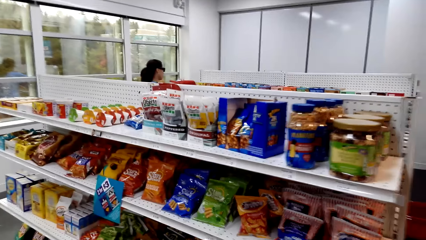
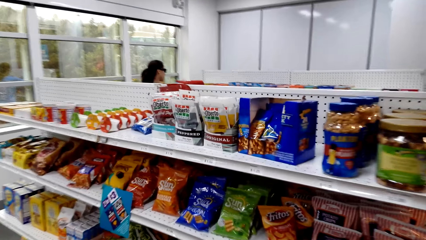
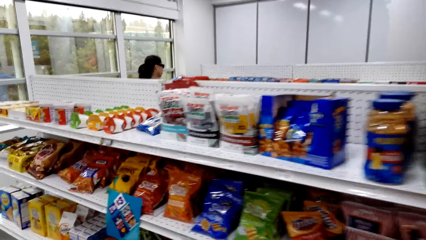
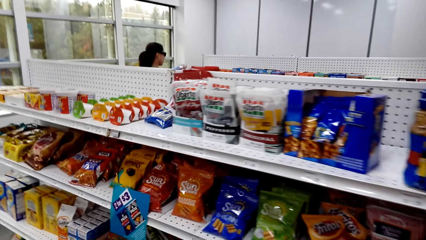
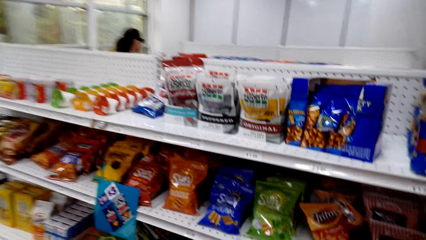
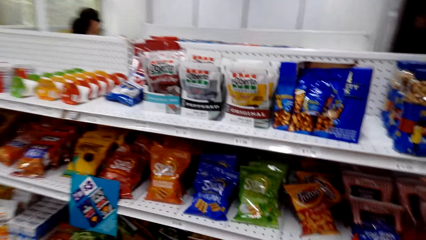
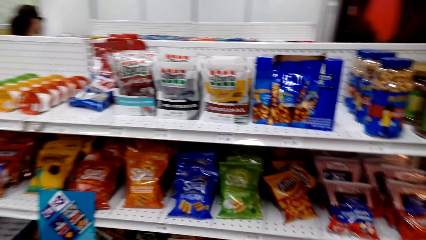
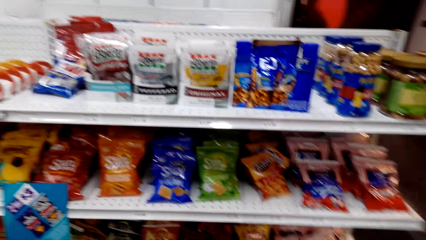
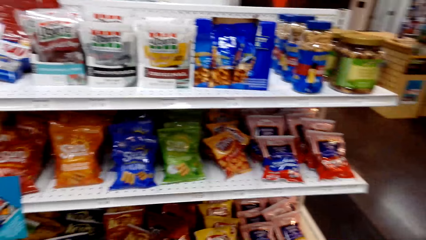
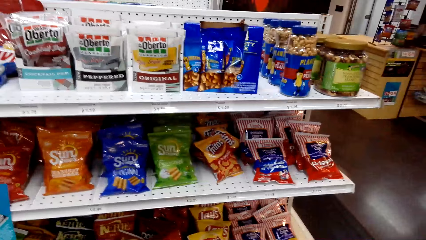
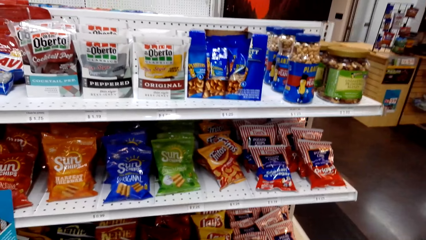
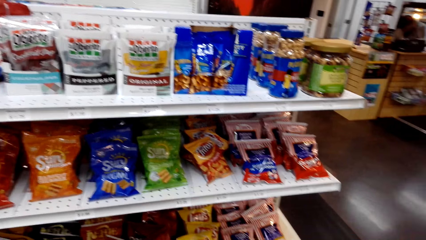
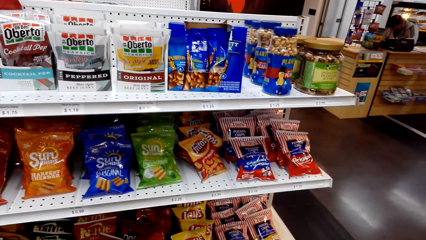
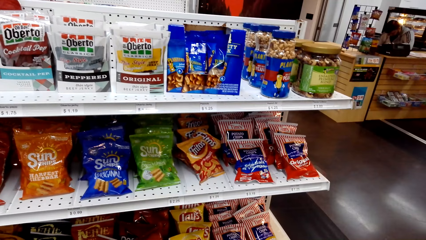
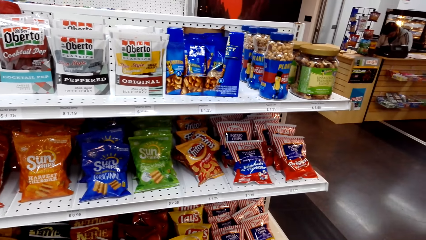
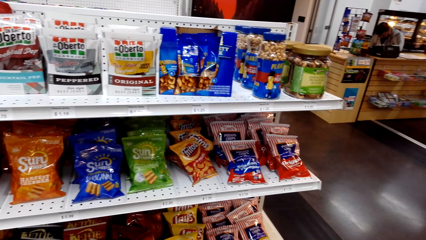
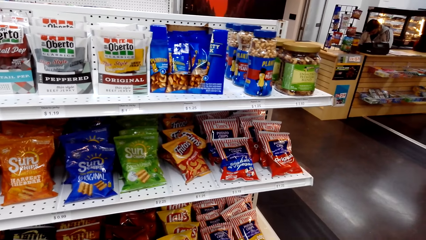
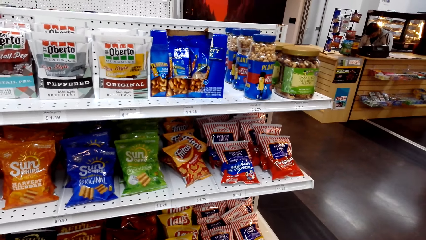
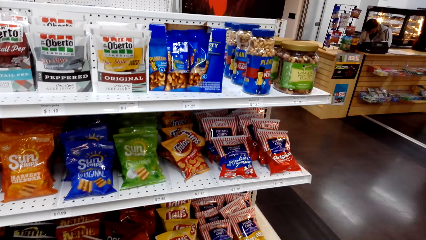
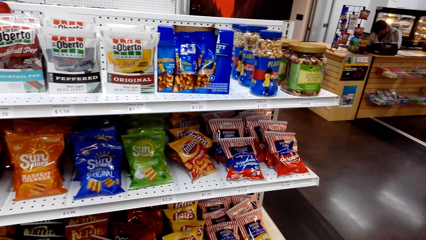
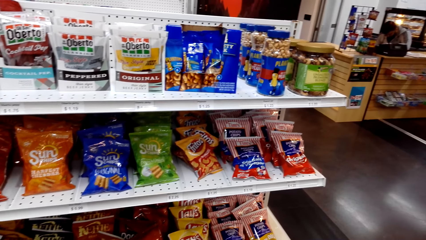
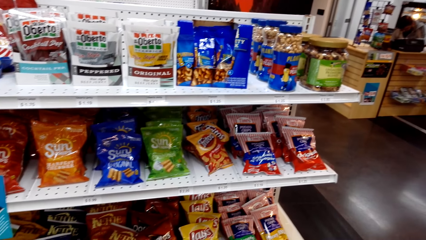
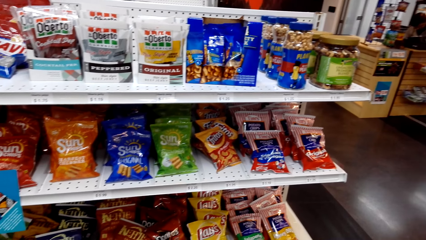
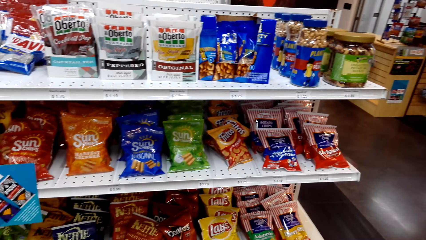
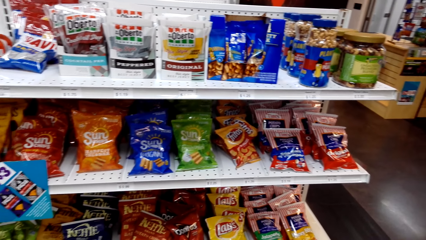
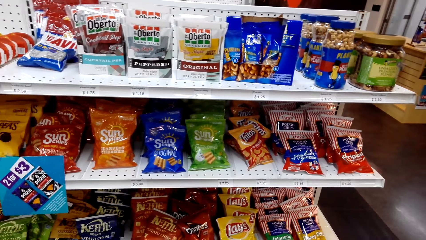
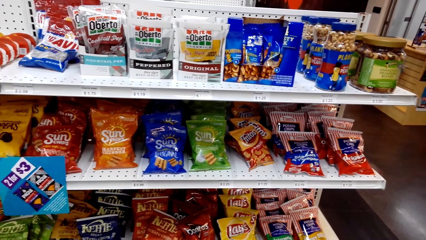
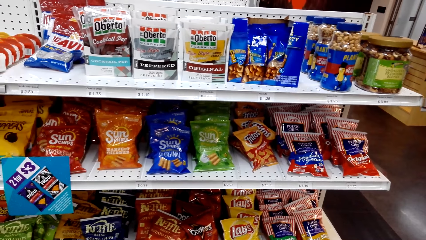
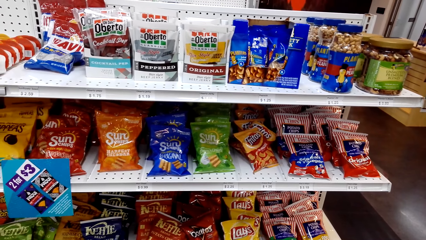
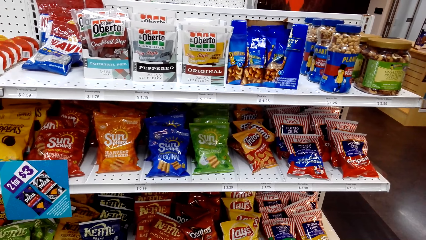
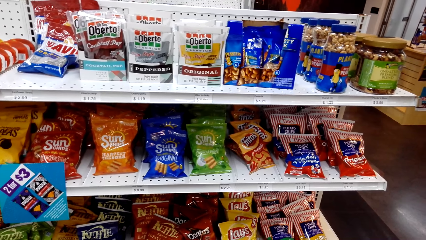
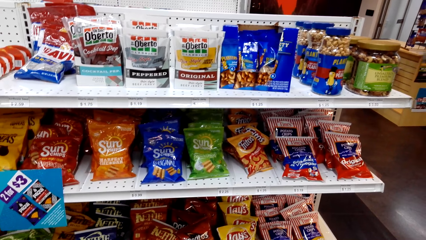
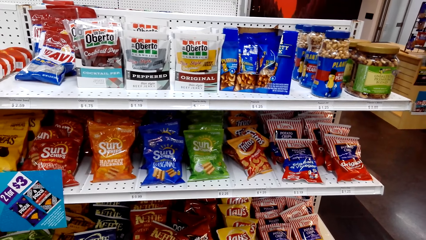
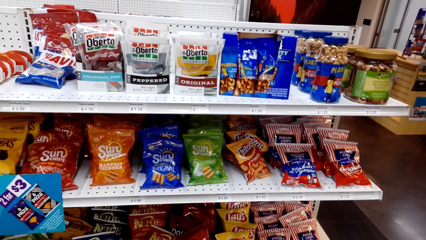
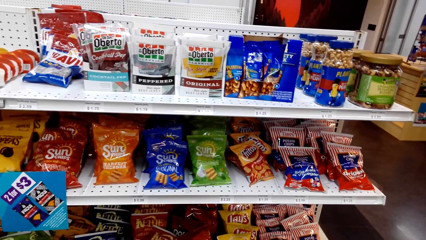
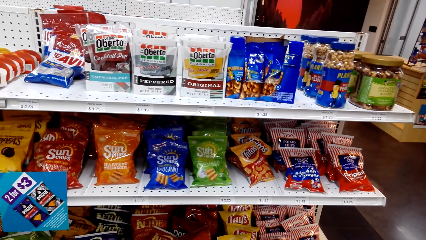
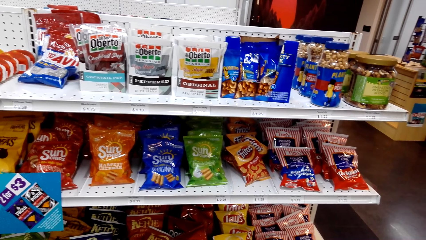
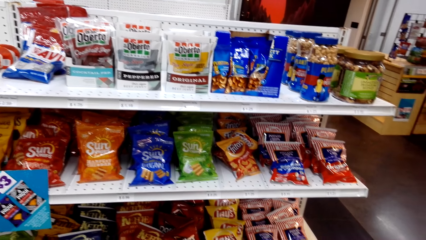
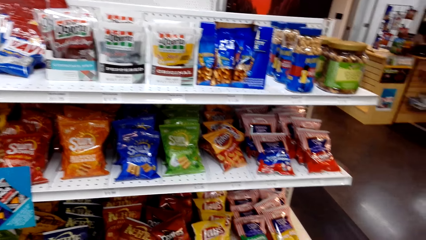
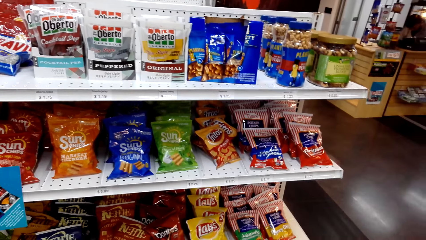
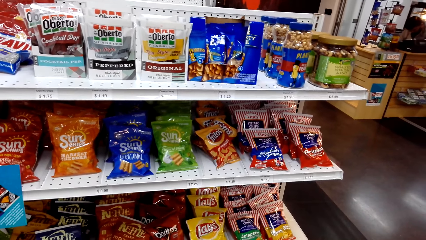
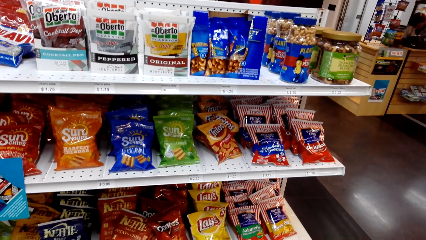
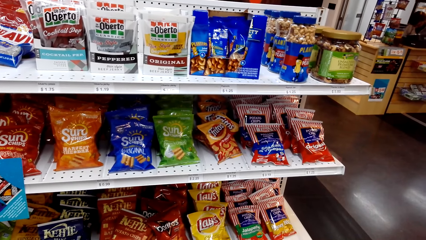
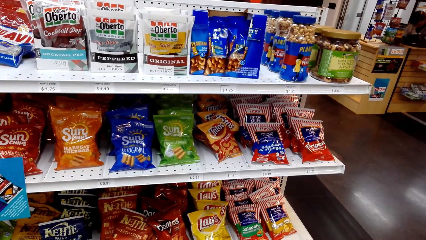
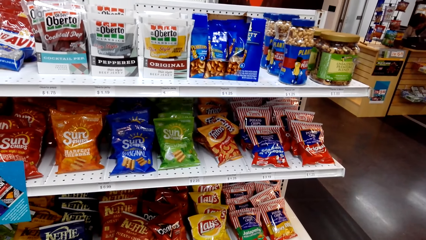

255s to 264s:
The camera wearer looks at some snacks. They look around the shelves.

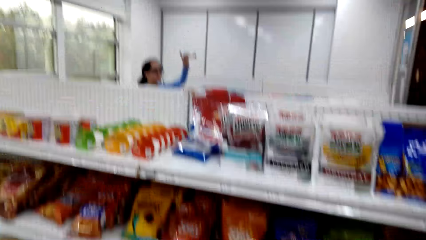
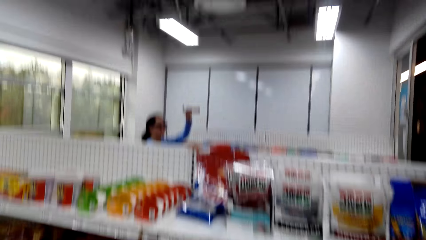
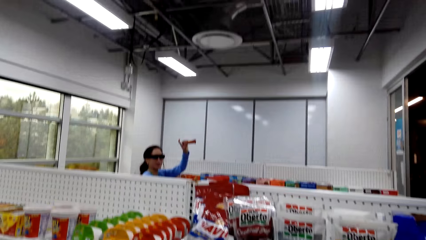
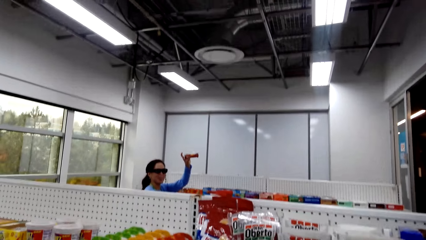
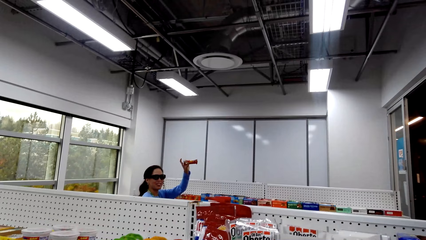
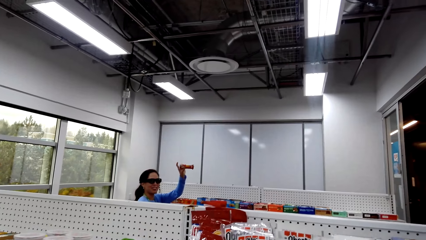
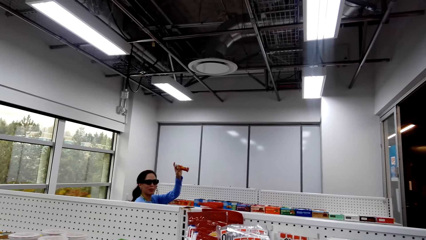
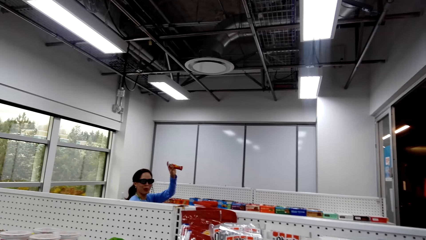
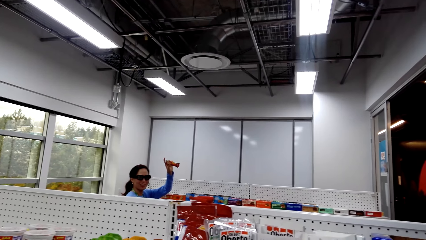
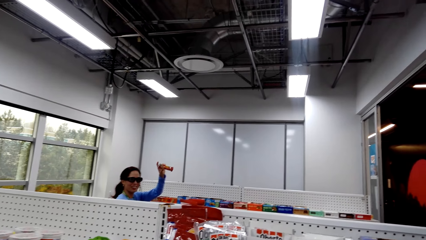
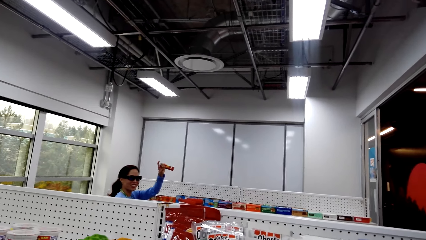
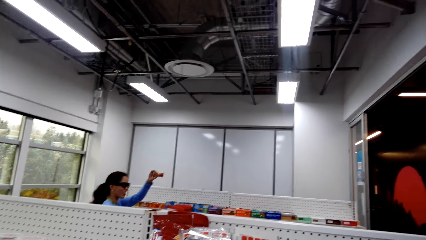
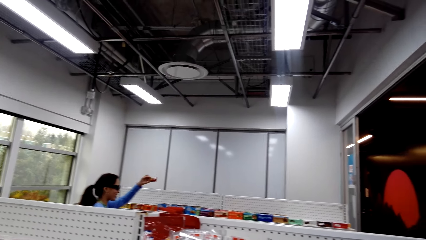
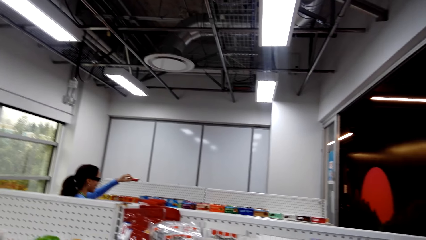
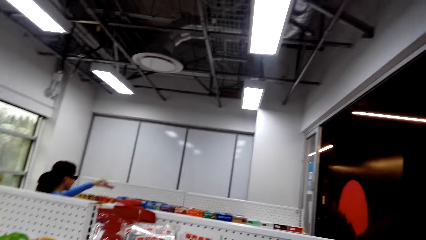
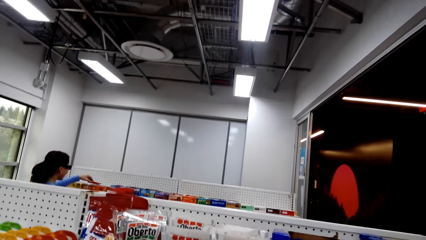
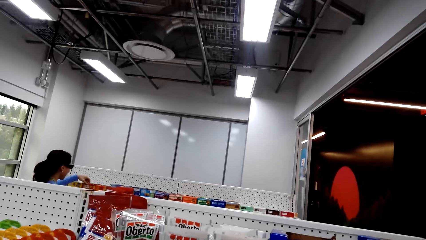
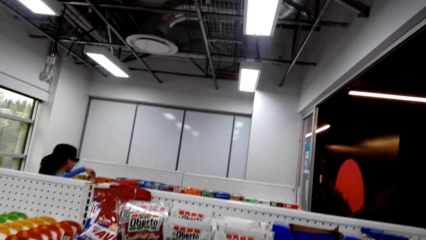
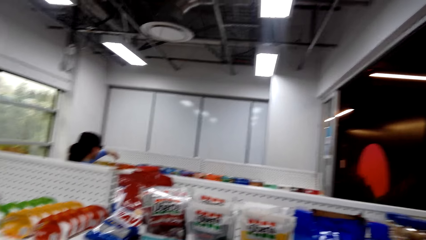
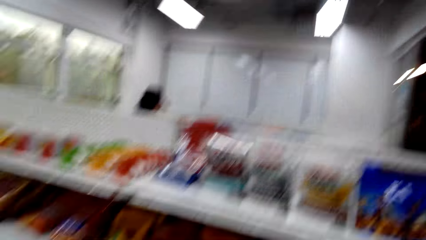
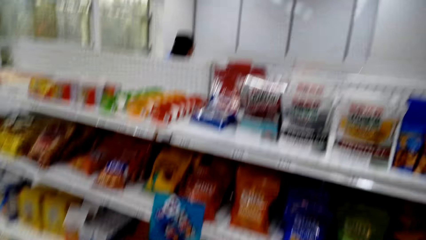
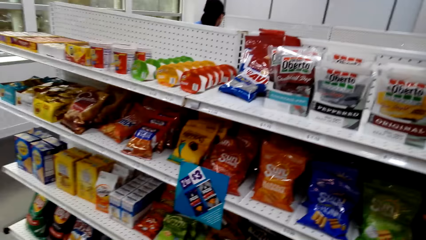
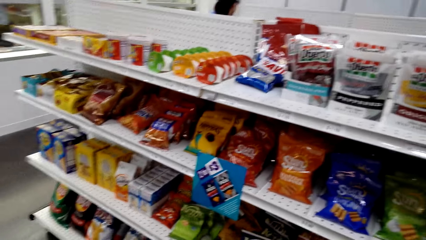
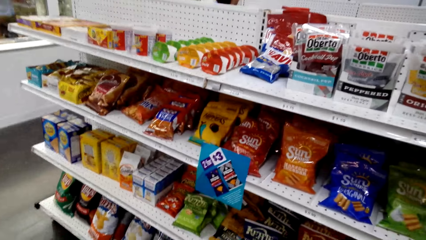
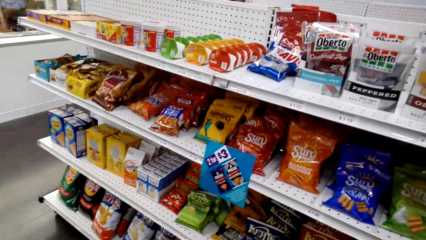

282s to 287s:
The lady shows a bottle to the camera wearer. A person puts the candy bar on the shelf.

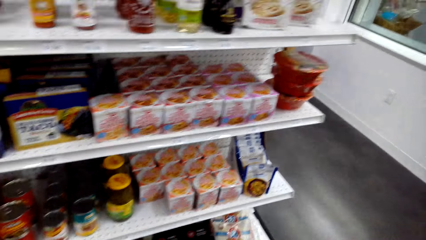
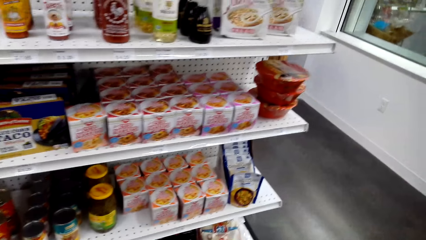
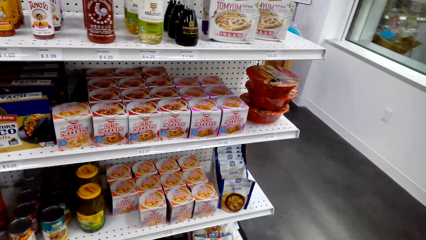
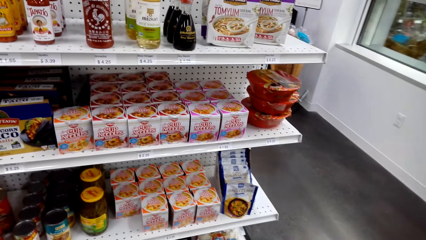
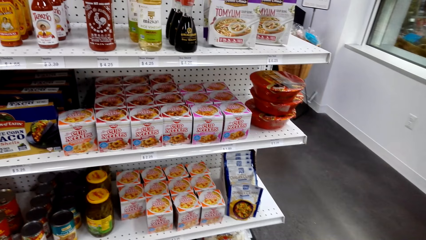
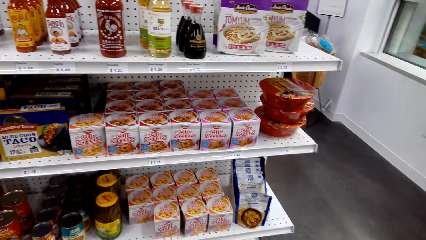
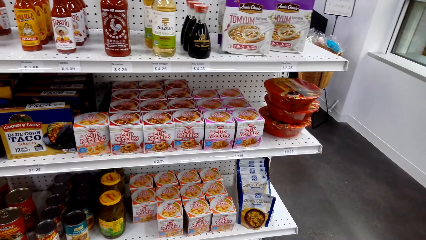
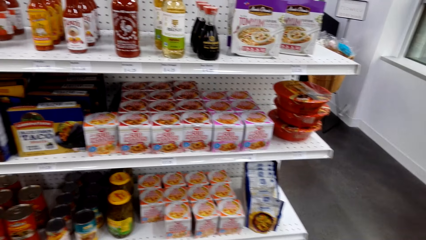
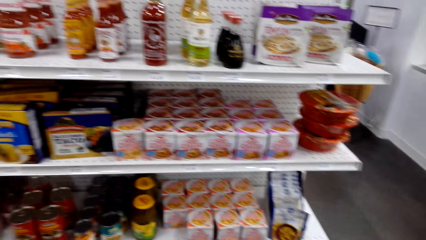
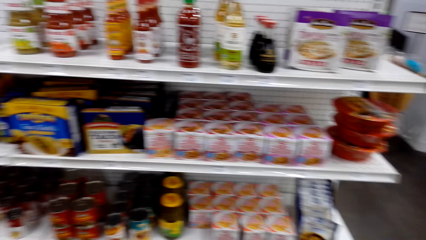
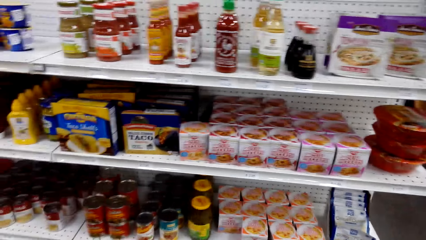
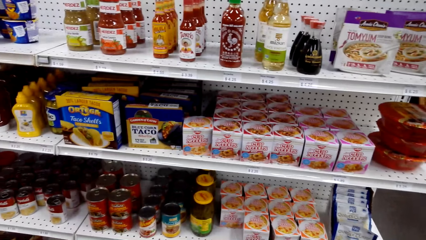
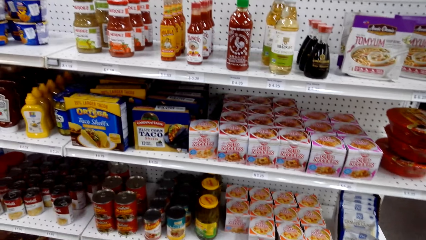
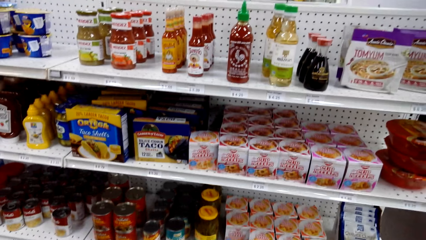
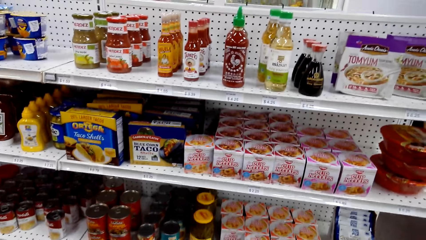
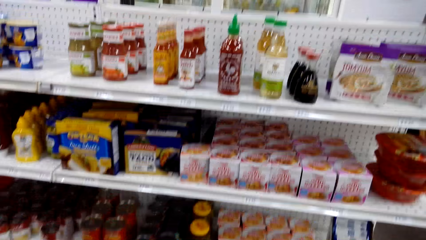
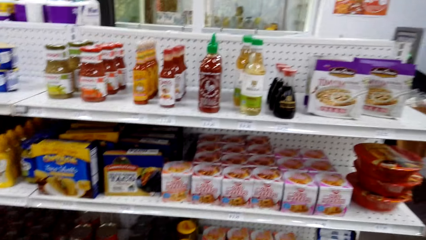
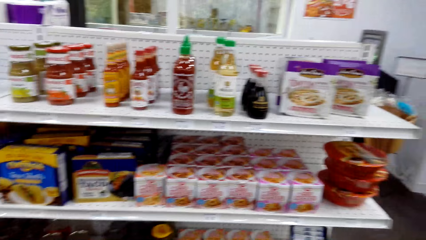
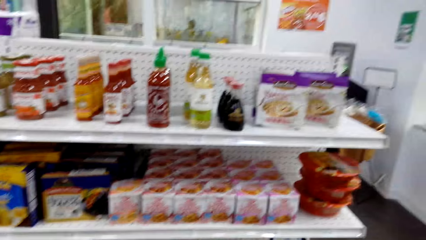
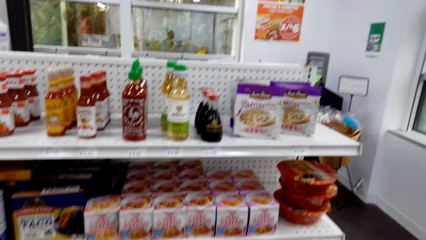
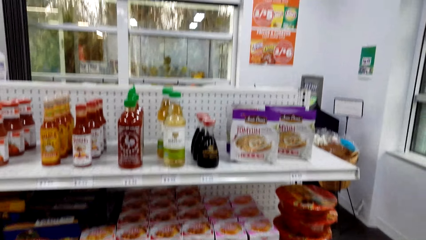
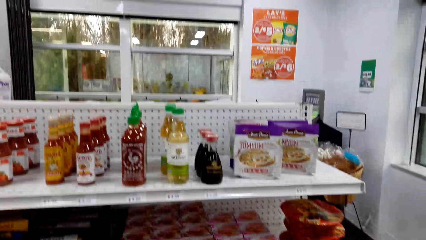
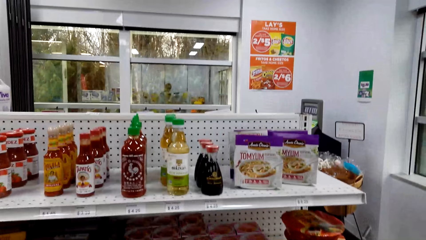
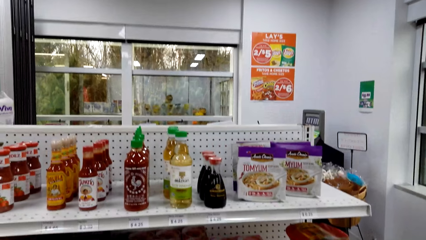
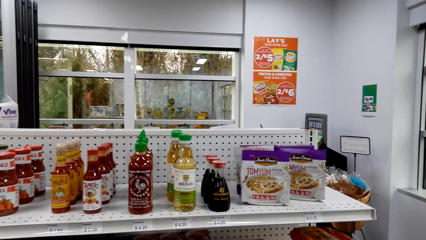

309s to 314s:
The camera wearer looks around.
